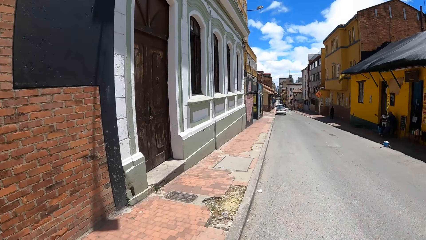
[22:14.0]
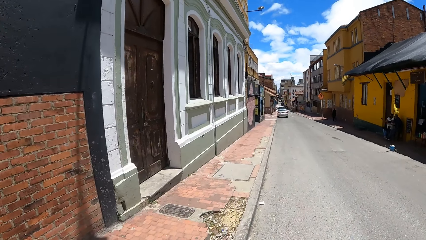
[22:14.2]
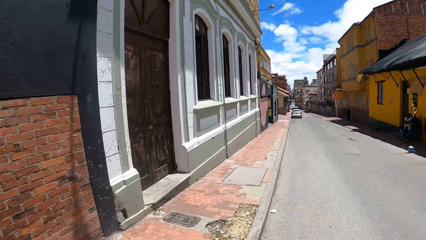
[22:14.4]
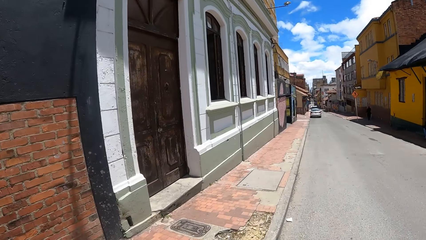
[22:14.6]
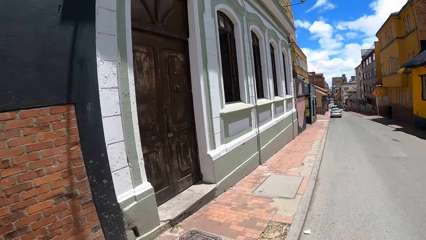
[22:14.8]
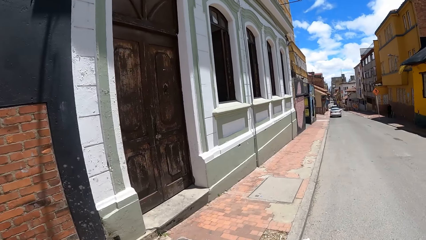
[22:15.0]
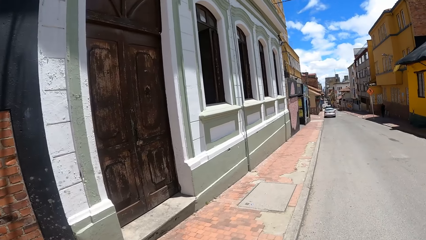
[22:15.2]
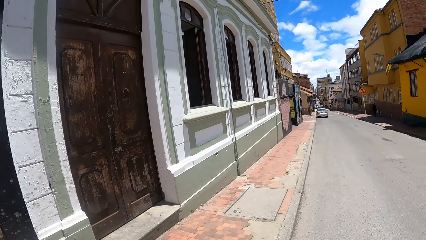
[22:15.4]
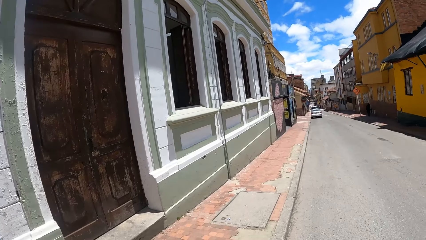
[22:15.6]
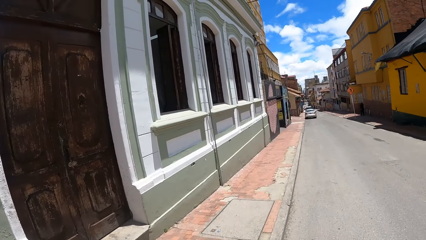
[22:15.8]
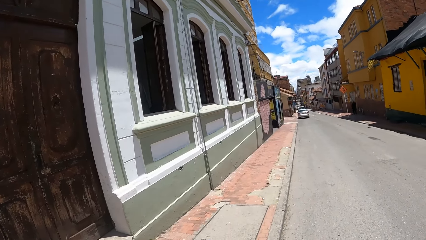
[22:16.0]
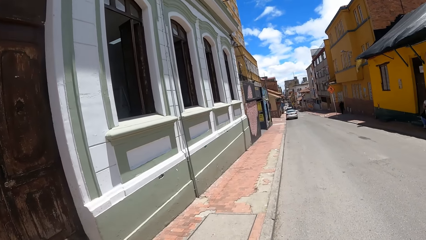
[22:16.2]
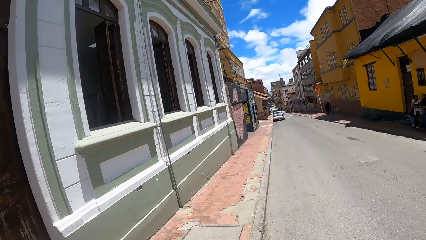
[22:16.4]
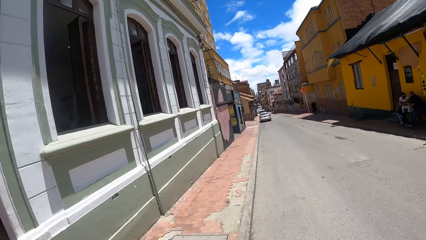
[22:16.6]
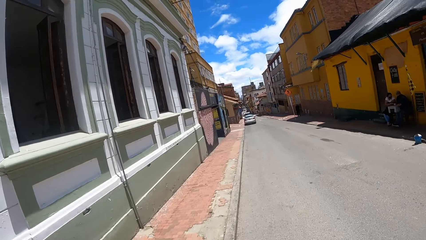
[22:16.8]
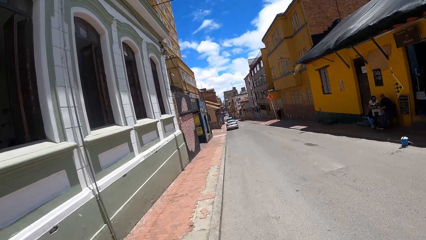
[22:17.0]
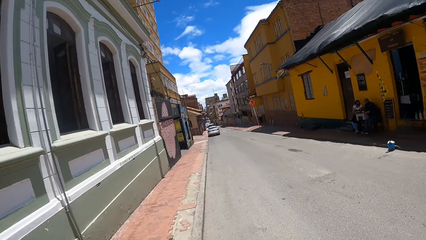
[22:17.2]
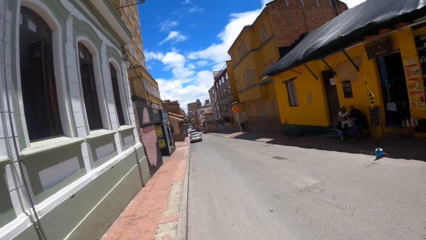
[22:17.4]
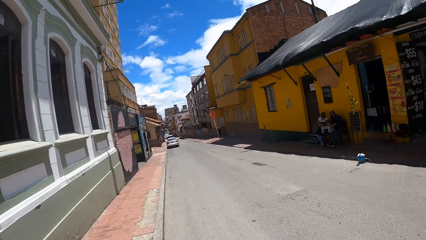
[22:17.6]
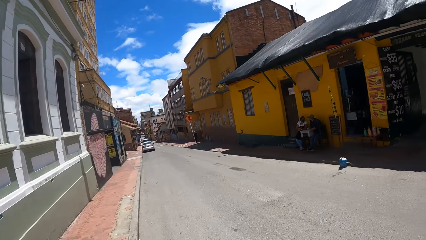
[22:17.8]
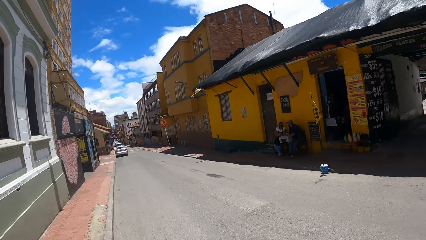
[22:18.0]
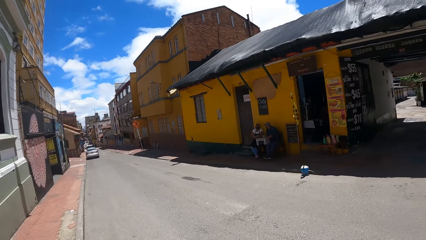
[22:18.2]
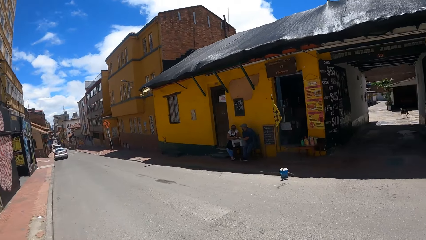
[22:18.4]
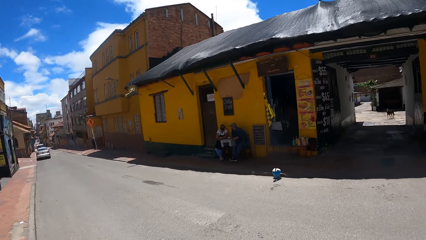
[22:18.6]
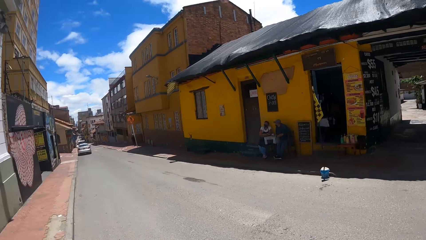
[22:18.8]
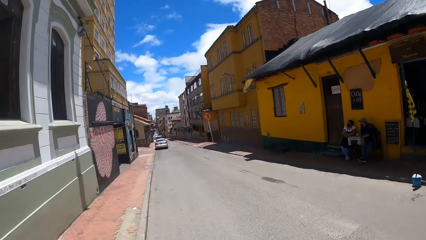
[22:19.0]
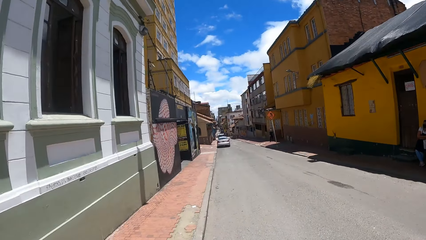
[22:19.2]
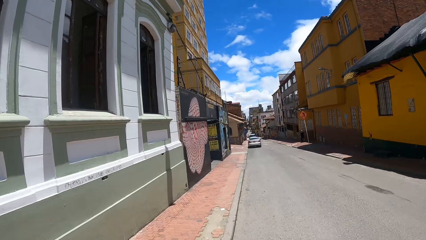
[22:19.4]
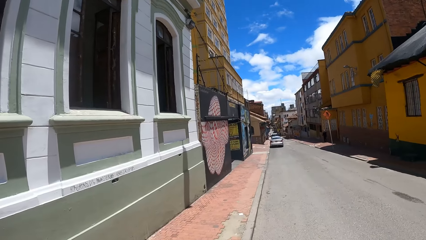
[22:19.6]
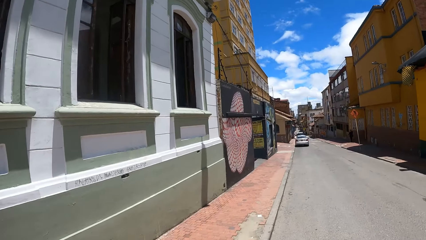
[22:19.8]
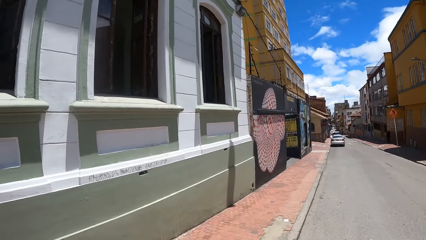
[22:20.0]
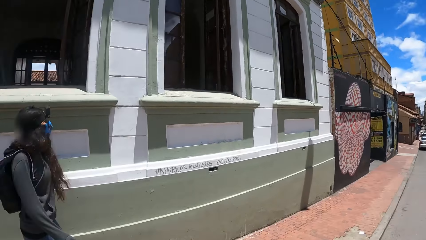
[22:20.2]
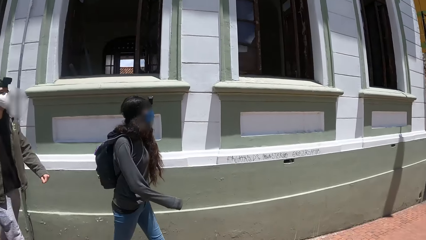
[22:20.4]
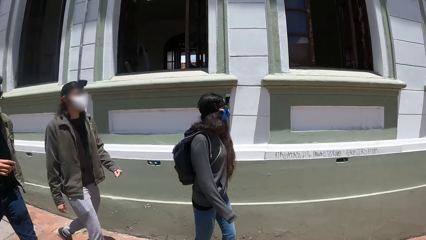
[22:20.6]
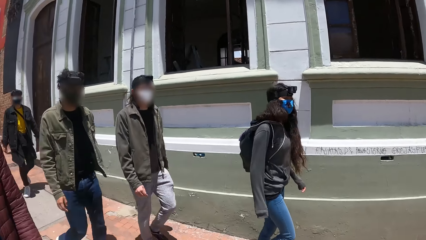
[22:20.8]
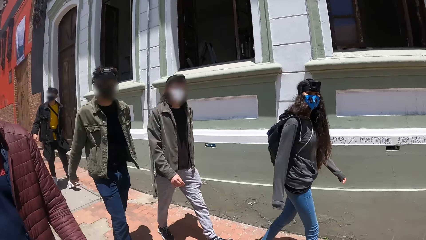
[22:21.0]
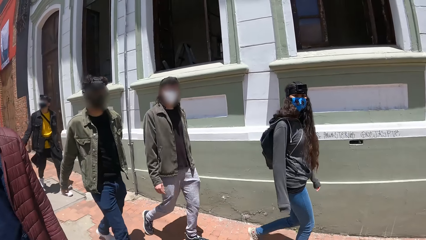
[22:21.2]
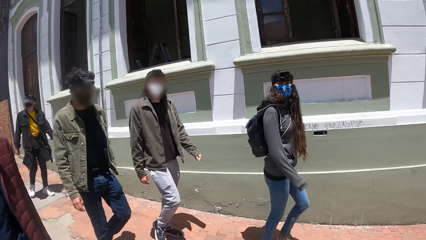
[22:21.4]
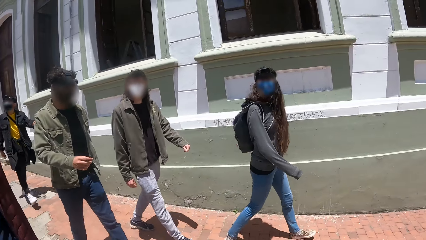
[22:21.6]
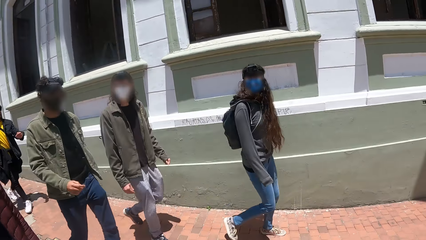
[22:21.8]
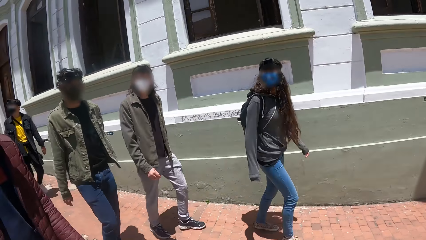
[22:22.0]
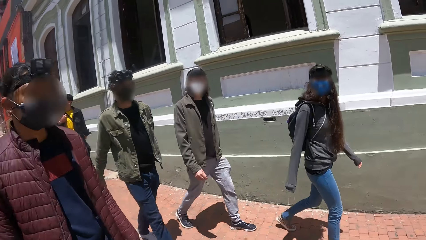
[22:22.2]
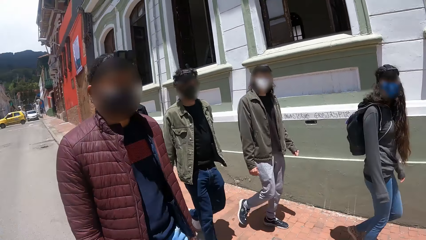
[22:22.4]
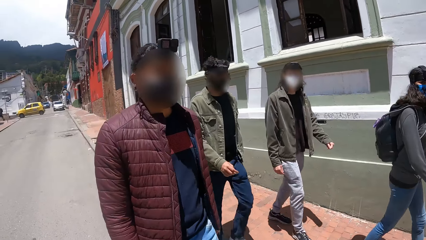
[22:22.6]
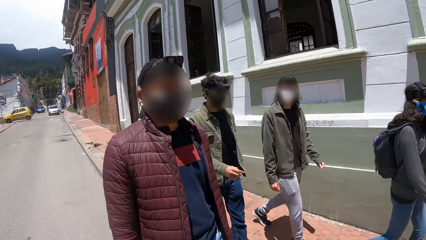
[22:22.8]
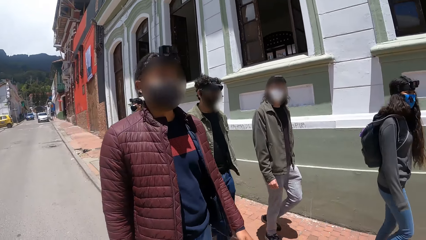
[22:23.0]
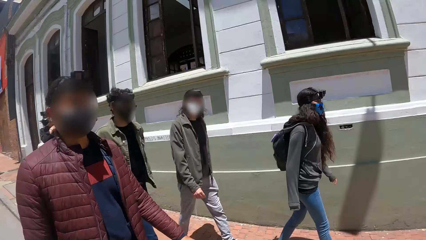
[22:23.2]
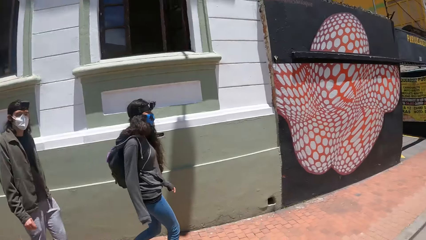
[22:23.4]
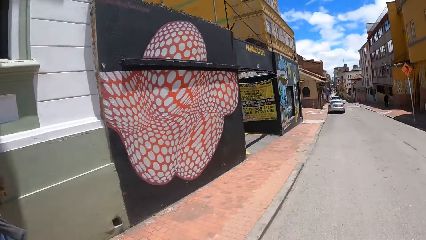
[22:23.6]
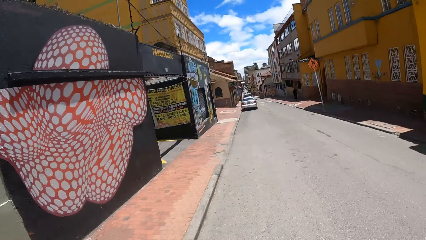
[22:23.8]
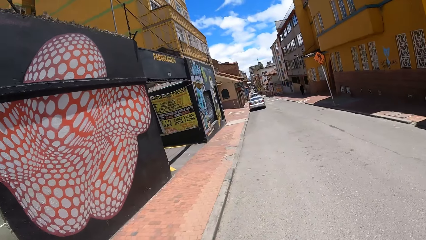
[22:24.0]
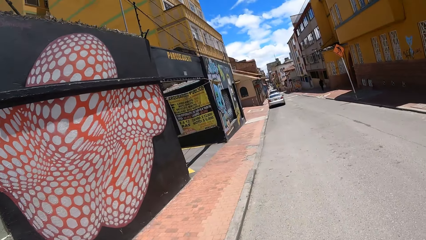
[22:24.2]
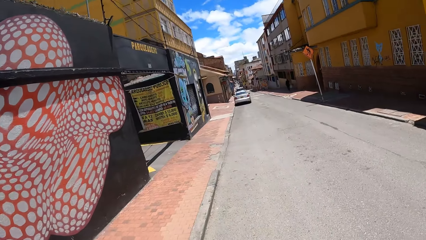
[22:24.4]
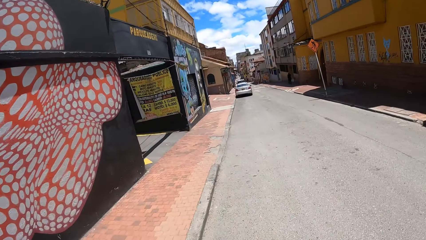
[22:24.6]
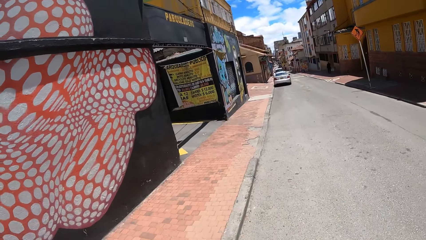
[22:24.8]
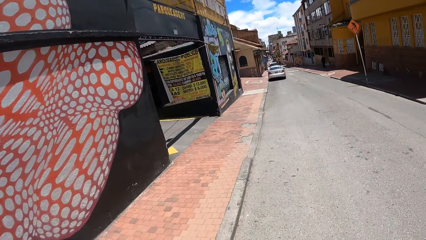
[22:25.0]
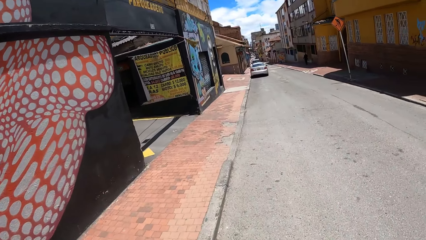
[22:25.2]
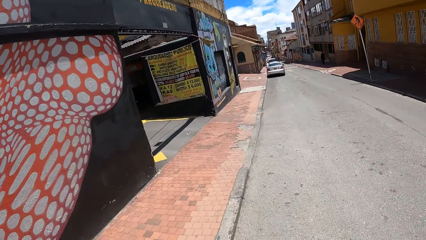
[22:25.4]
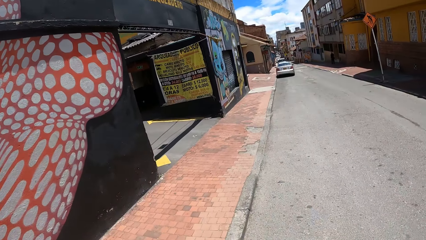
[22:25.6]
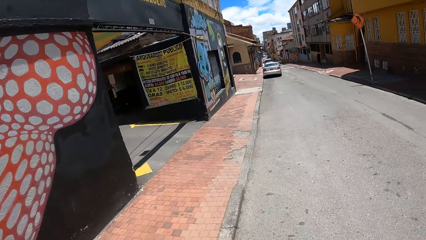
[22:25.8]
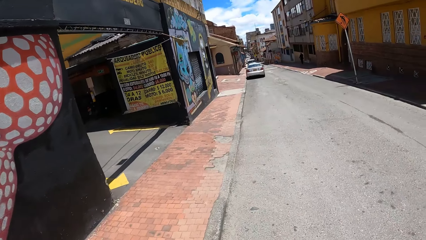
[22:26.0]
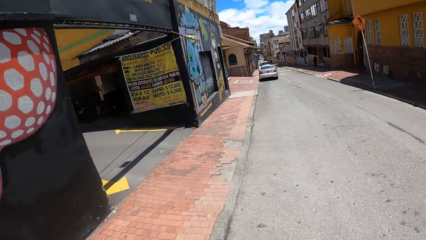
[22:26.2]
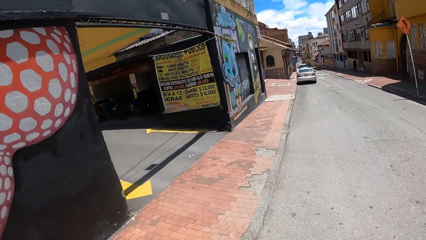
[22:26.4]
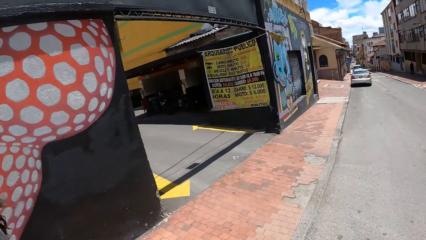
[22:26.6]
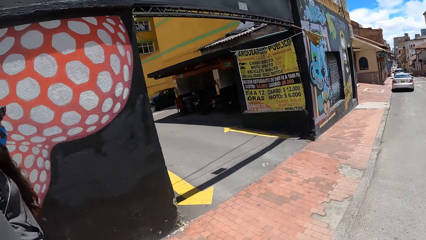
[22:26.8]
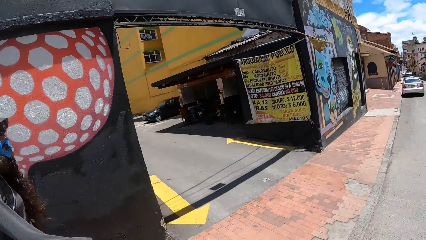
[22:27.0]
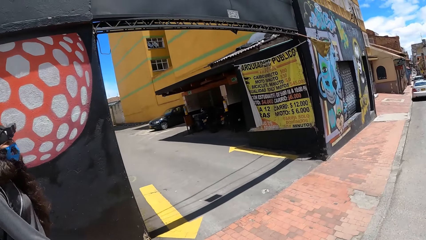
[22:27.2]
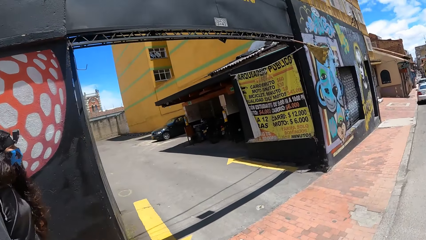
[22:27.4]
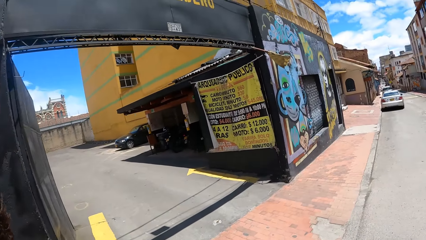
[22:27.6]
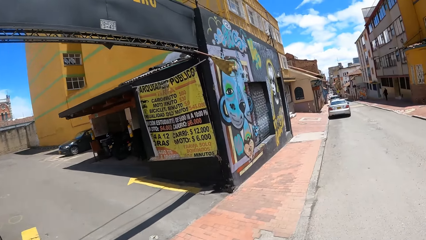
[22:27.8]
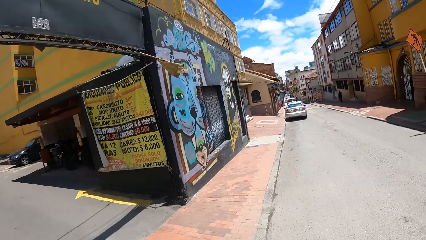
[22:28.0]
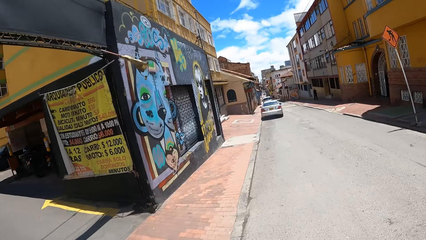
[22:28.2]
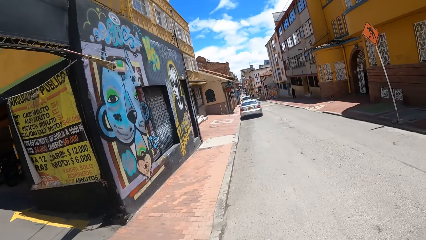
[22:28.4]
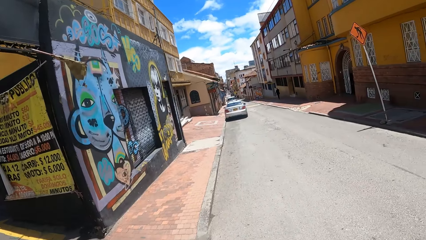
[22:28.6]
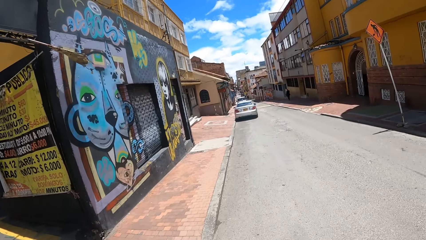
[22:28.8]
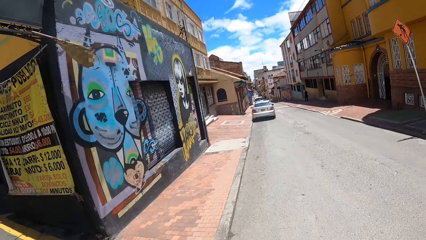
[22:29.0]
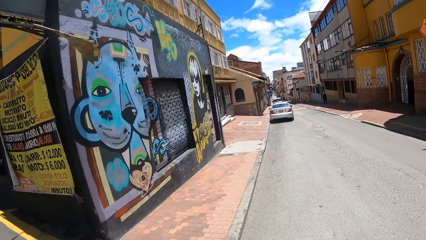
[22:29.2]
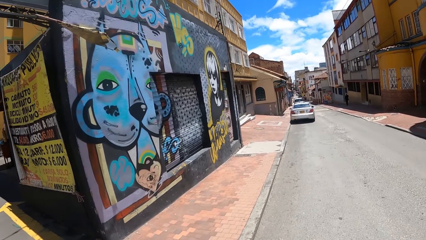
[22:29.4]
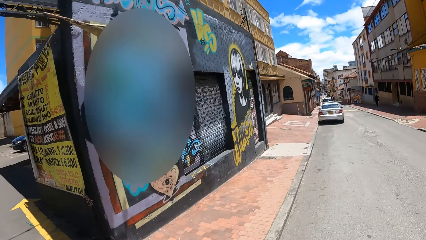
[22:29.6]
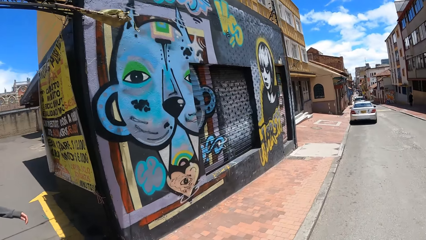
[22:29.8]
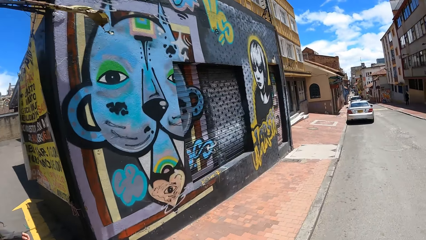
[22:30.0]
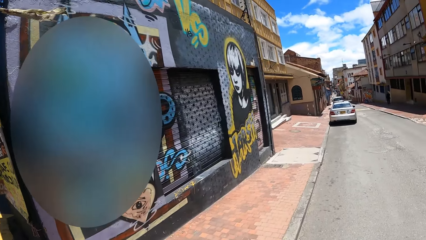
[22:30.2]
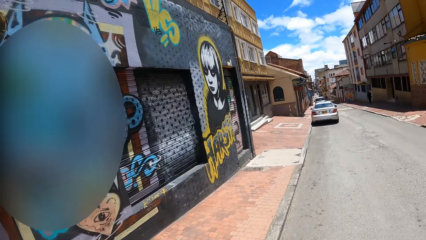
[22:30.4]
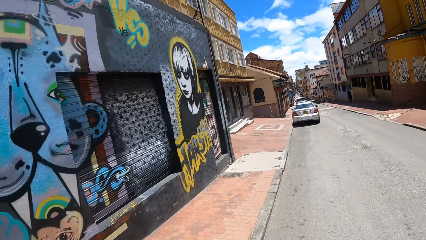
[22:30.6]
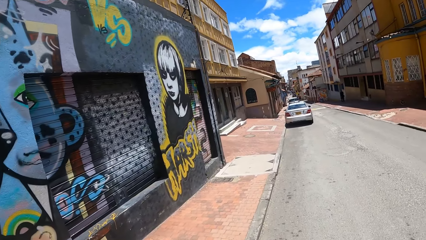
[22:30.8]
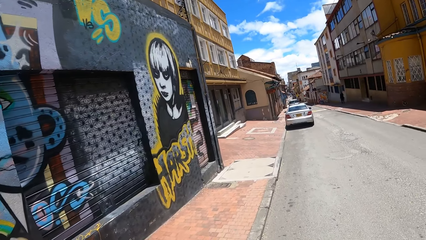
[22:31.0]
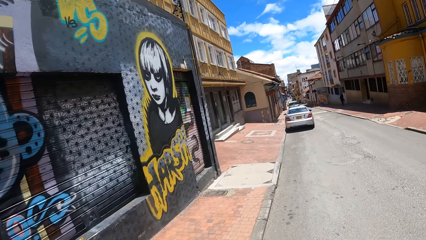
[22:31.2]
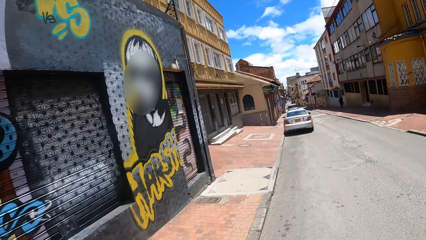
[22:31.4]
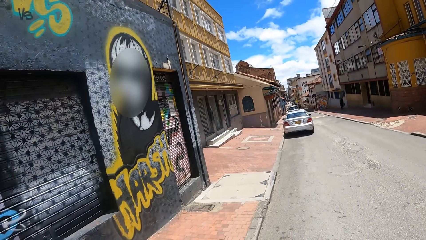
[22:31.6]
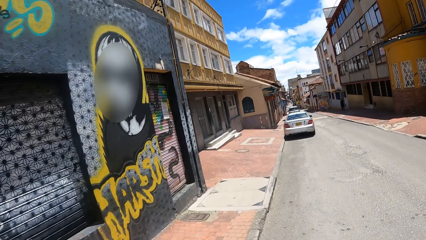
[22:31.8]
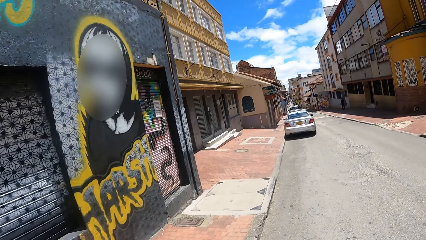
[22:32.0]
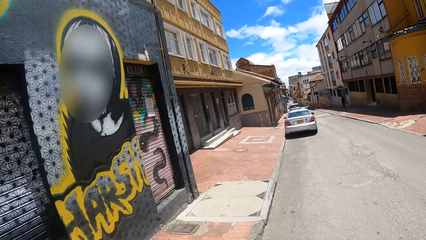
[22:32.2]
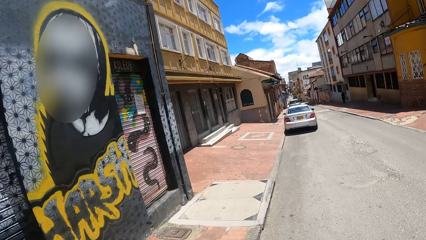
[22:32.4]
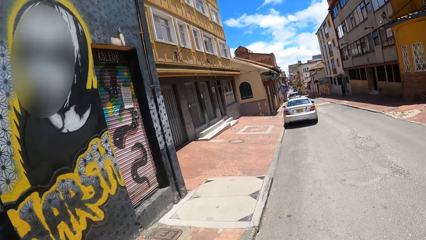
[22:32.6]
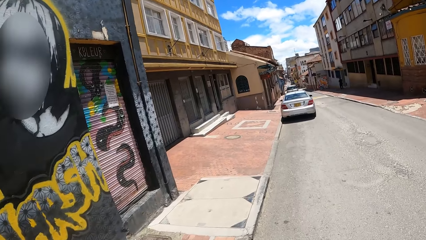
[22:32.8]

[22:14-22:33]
The camera wearer looks around. They walk along the sidewalk.
